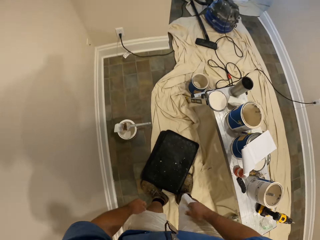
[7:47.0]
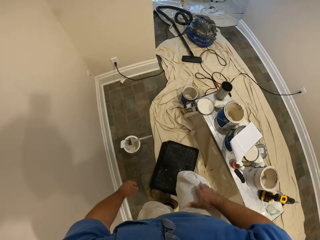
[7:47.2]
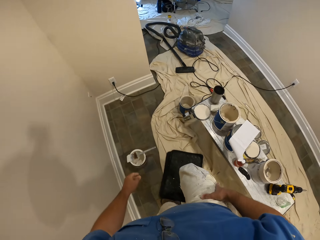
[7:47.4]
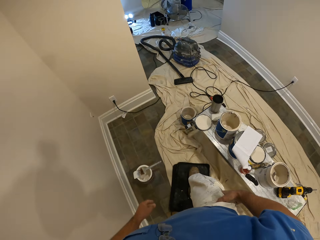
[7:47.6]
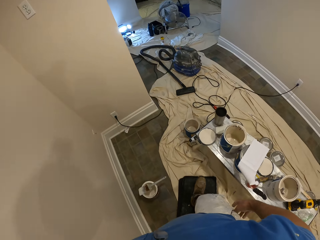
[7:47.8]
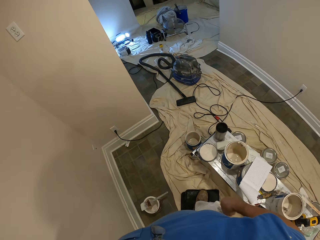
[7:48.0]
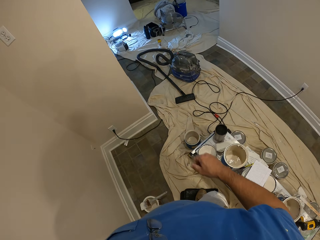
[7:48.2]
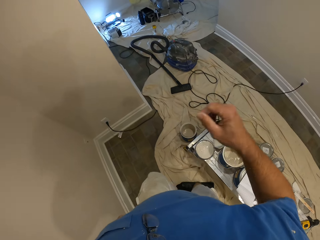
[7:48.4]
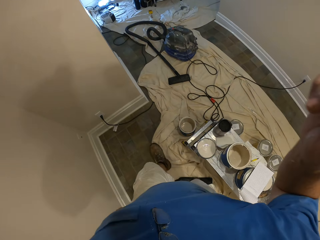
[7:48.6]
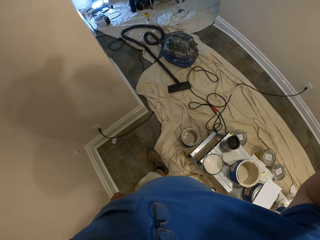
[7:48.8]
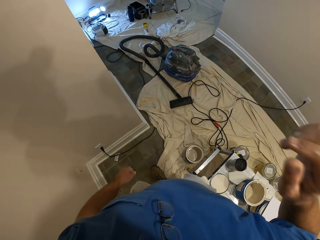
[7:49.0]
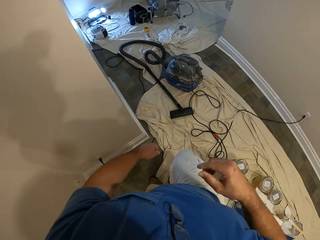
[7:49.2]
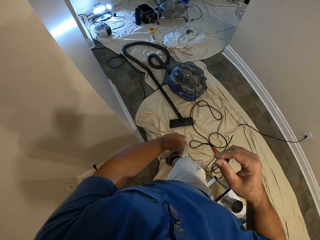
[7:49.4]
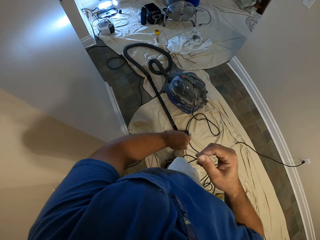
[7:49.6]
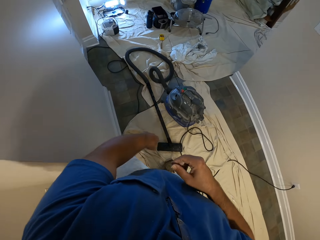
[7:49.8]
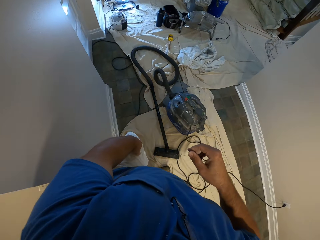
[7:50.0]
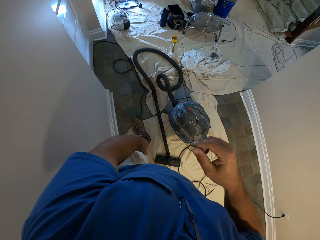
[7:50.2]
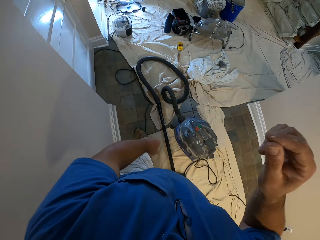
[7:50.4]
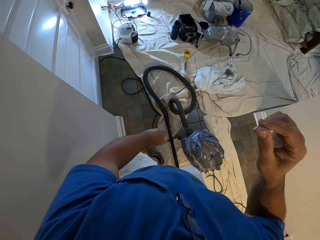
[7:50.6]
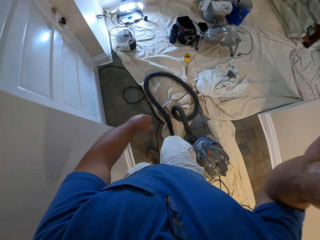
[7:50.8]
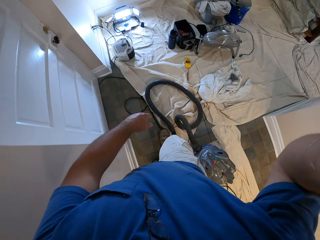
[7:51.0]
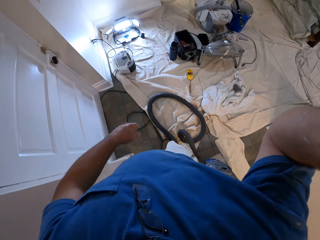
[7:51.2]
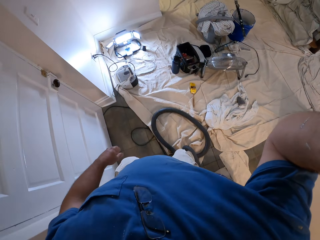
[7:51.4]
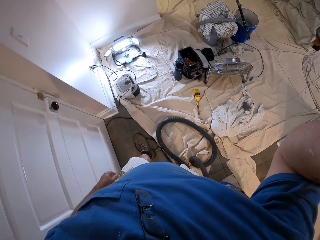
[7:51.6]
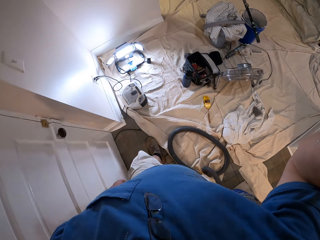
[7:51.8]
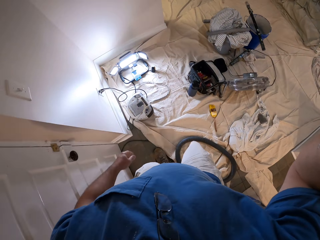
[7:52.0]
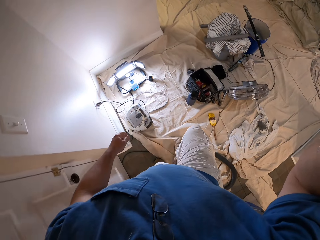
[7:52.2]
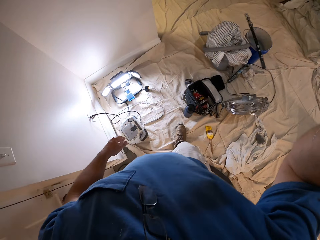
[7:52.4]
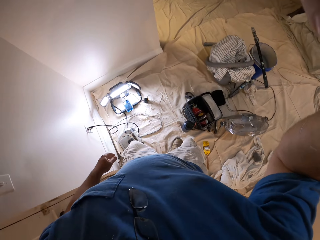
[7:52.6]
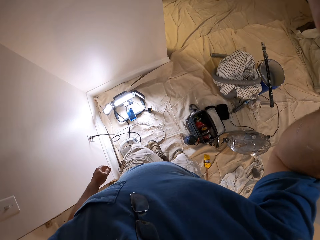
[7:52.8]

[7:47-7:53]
The camera wearer drops a mat. He stands up. He walks into another room. He touches his camera.
